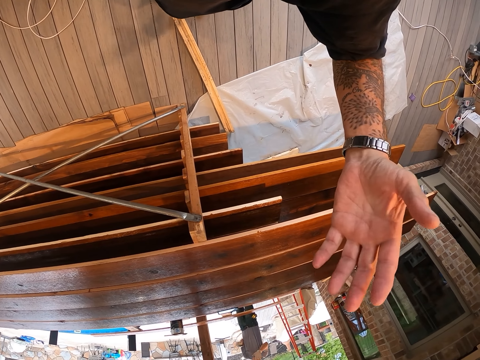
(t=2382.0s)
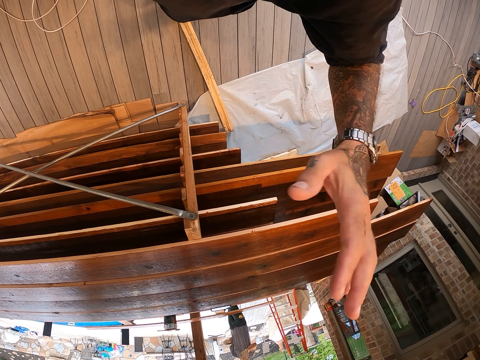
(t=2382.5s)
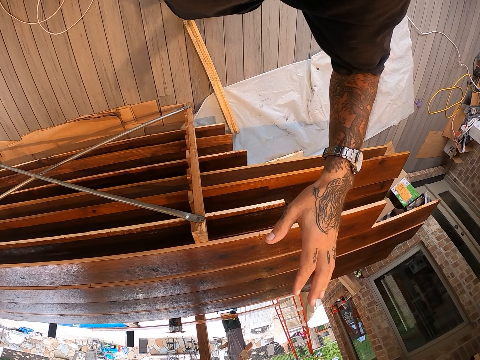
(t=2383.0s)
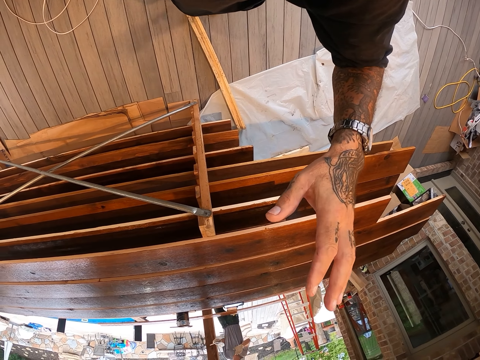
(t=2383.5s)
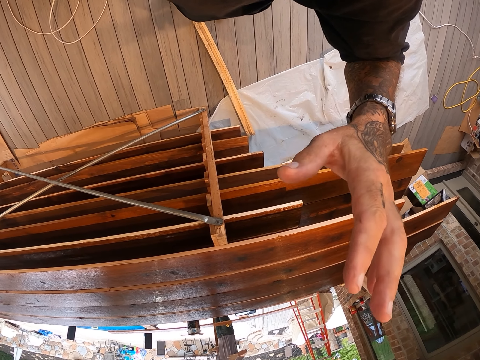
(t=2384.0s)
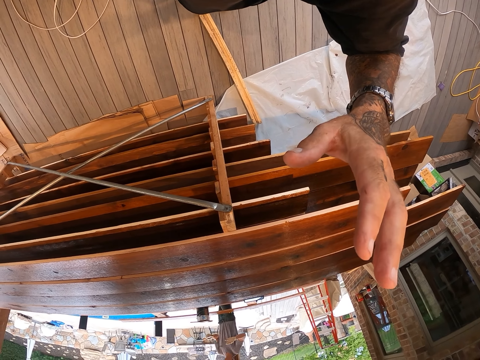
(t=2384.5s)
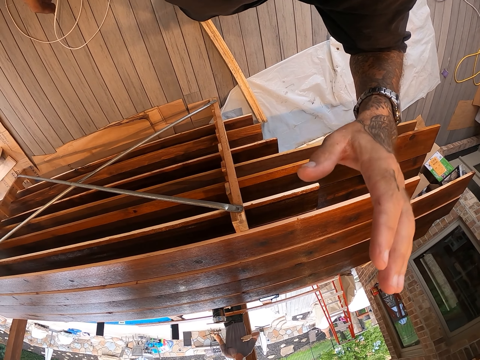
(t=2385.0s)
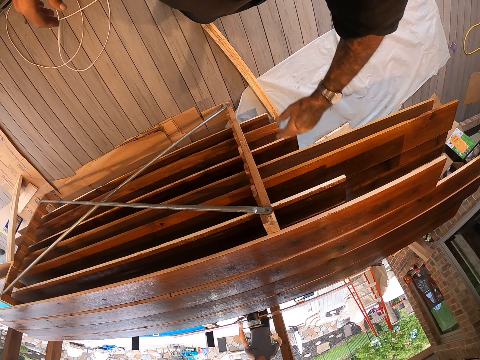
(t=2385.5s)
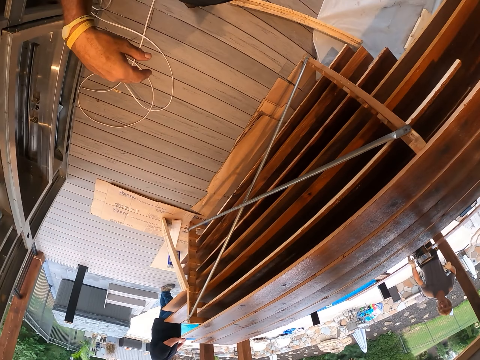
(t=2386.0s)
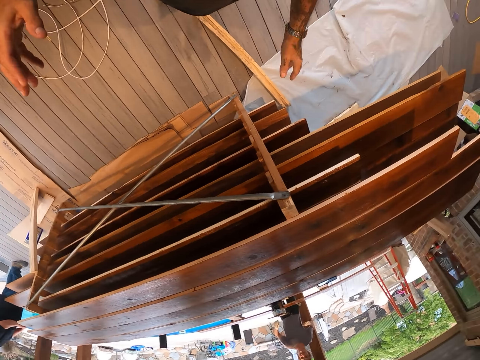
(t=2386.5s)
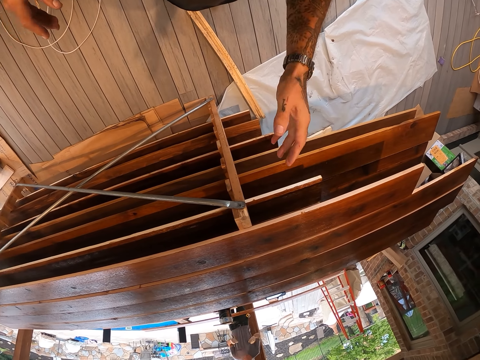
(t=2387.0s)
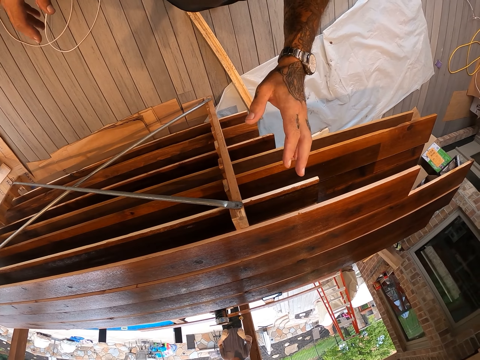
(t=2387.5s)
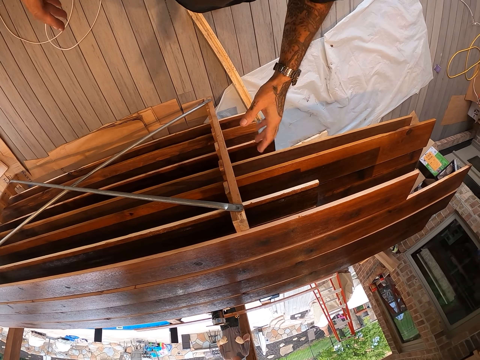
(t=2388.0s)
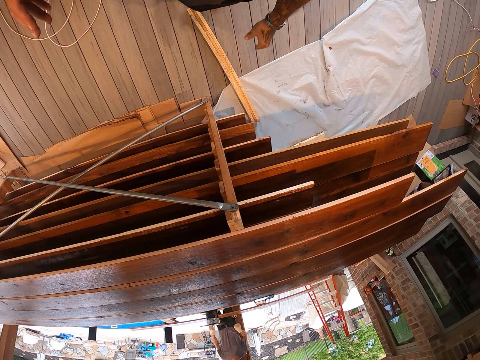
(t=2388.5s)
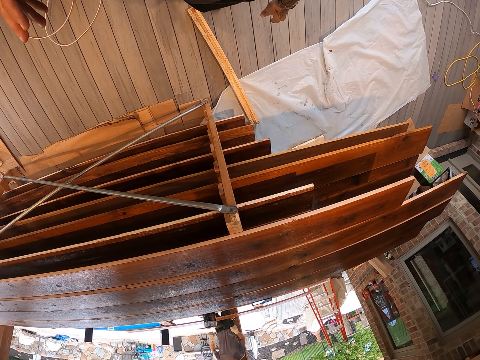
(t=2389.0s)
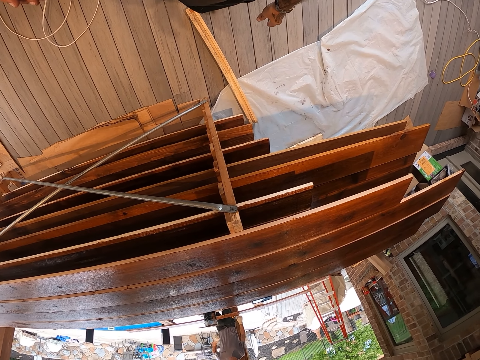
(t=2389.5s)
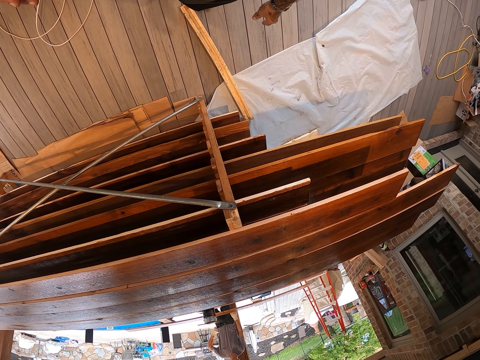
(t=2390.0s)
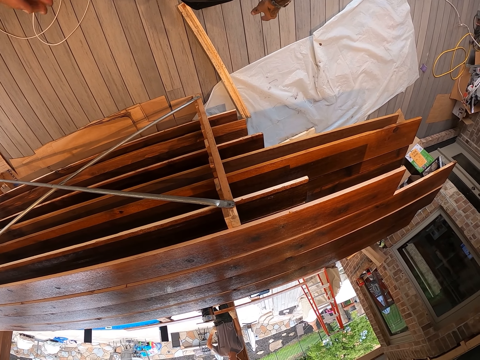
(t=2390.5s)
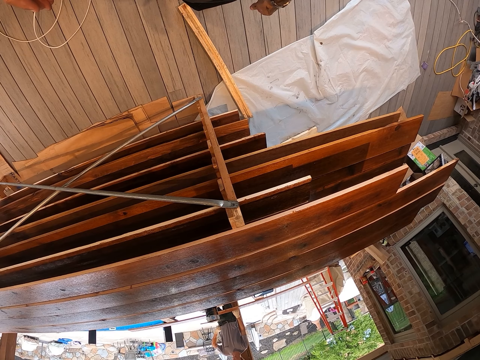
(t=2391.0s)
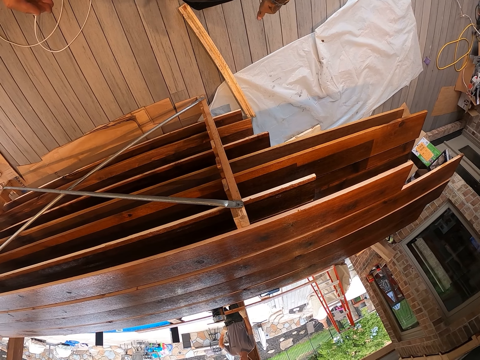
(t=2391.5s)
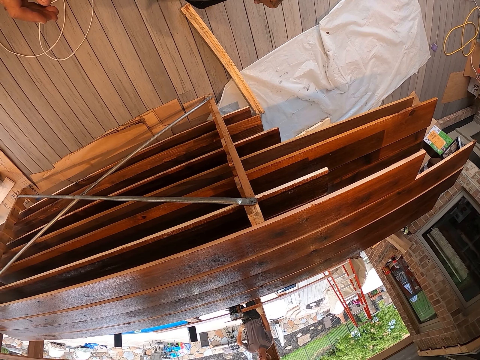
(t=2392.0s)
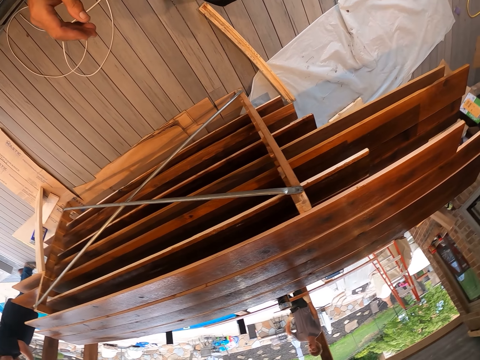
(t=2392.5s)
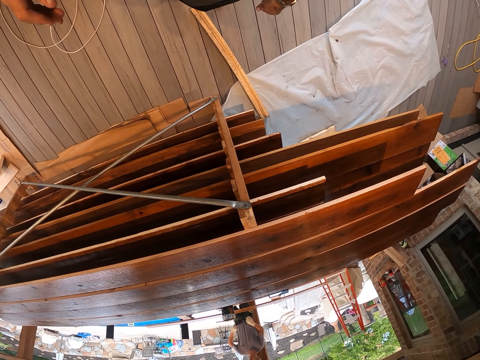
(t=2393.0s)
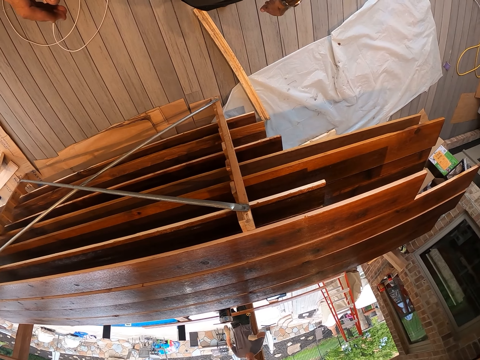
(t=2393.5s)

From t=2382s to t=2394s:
A person walks around the house. The camera wearer moves his hands. He stares at the person.

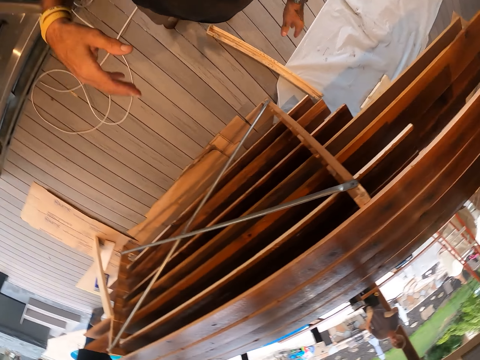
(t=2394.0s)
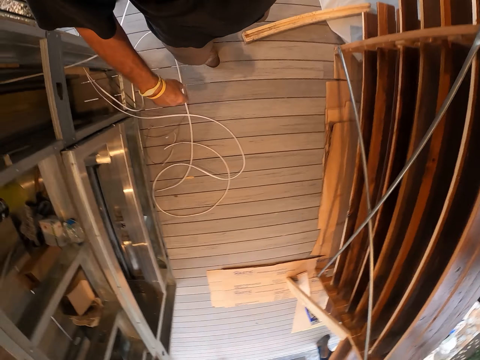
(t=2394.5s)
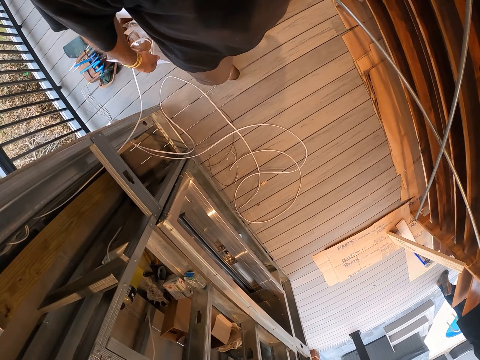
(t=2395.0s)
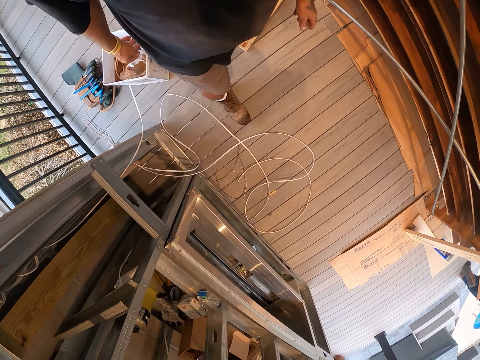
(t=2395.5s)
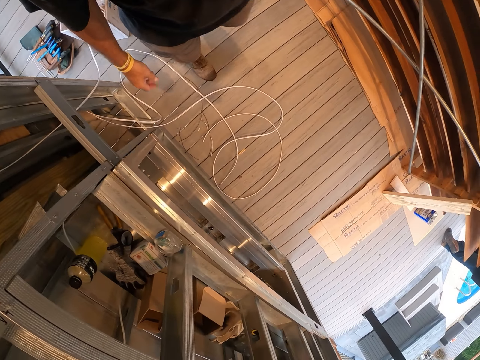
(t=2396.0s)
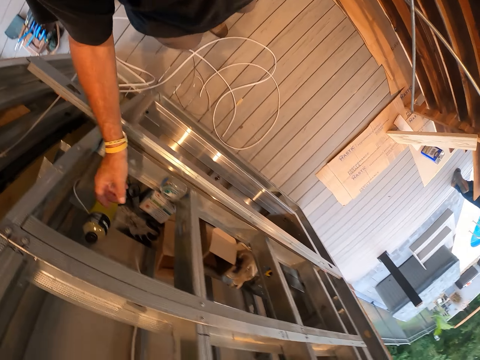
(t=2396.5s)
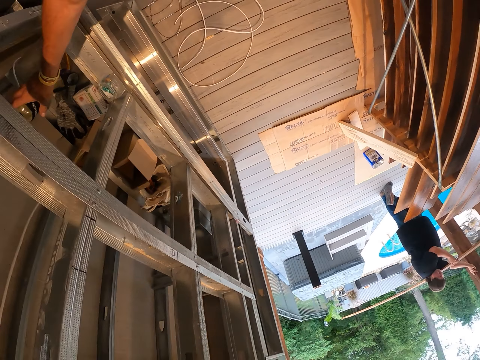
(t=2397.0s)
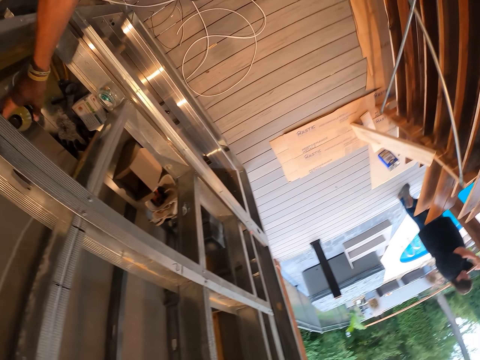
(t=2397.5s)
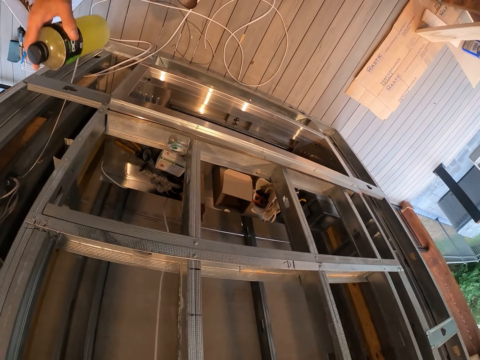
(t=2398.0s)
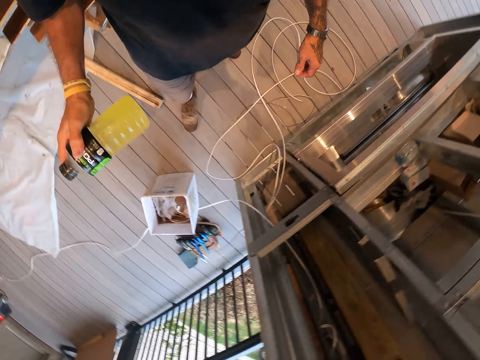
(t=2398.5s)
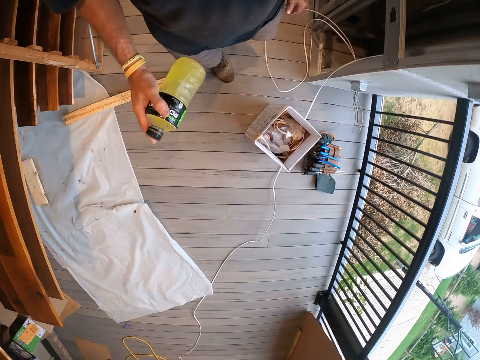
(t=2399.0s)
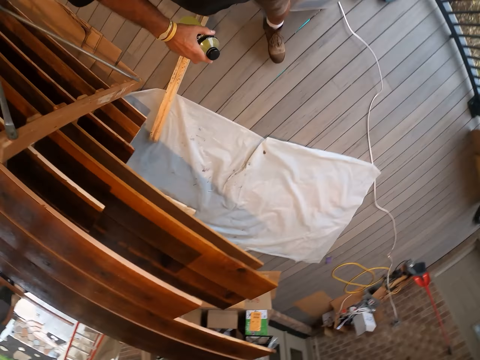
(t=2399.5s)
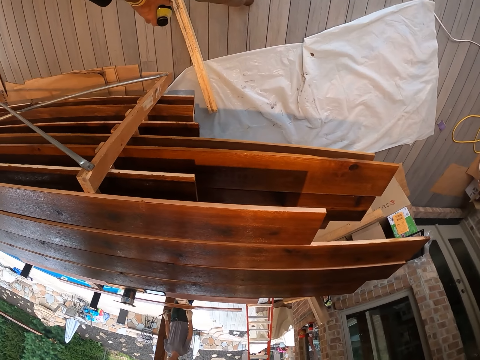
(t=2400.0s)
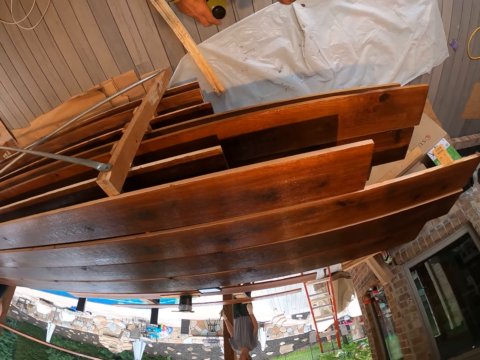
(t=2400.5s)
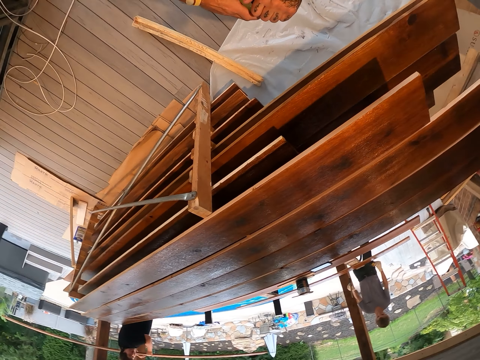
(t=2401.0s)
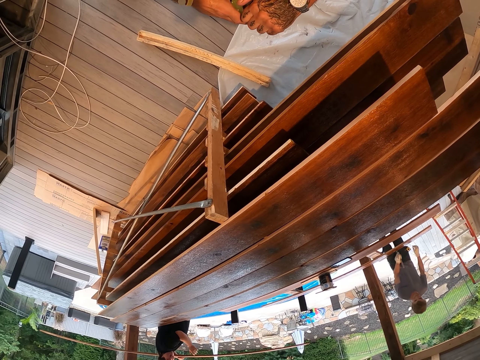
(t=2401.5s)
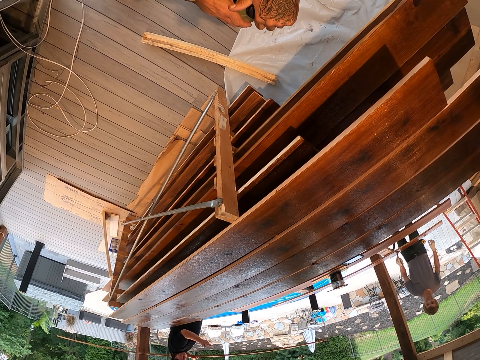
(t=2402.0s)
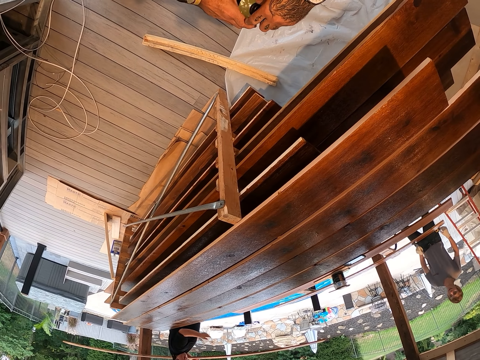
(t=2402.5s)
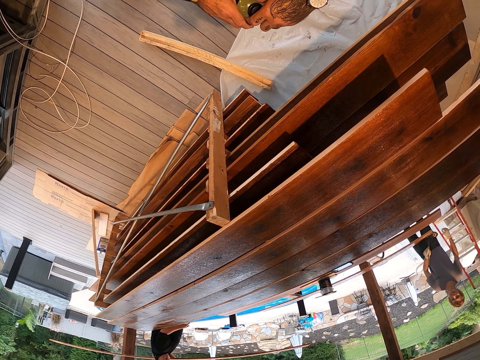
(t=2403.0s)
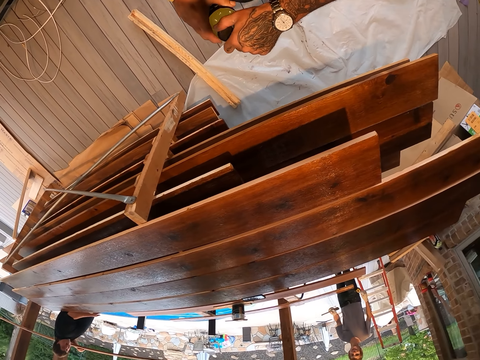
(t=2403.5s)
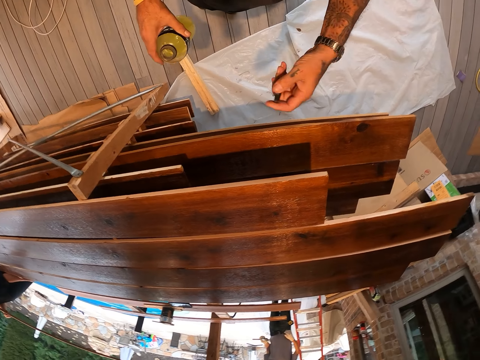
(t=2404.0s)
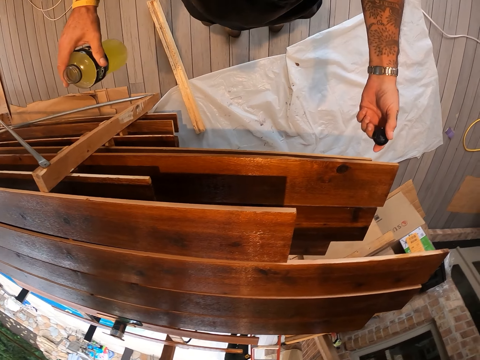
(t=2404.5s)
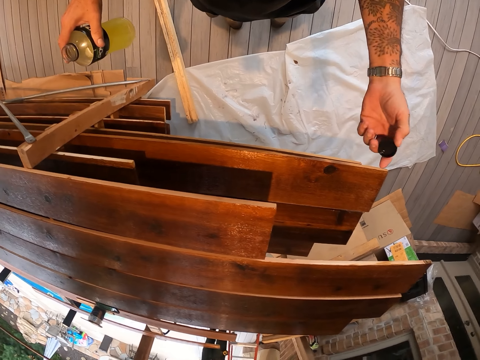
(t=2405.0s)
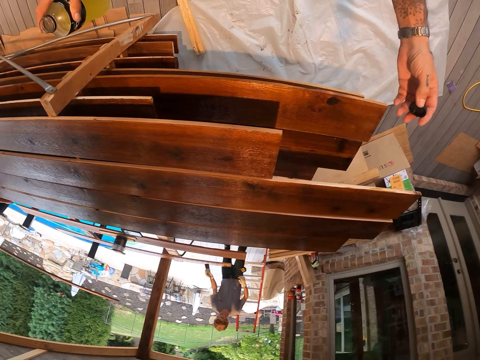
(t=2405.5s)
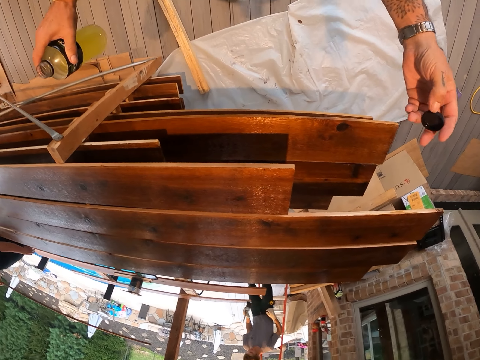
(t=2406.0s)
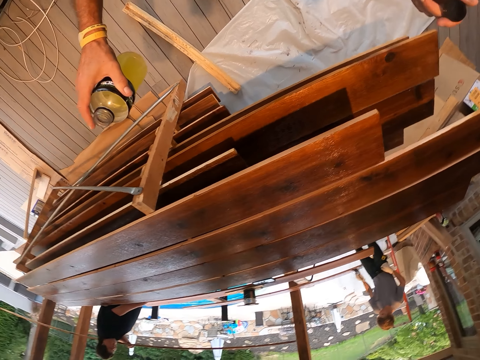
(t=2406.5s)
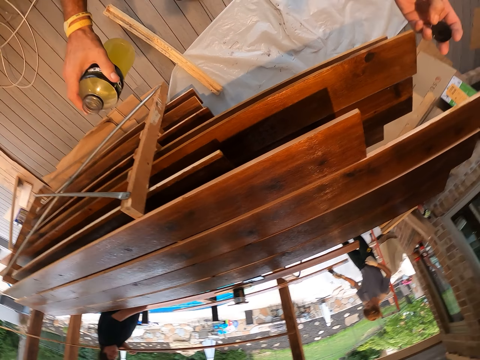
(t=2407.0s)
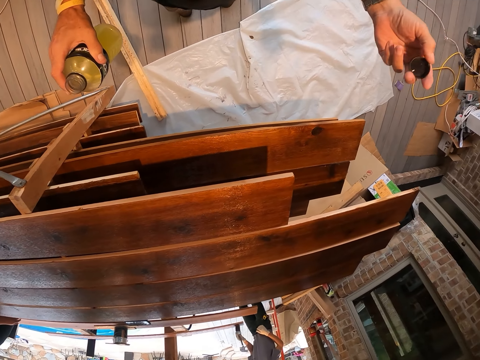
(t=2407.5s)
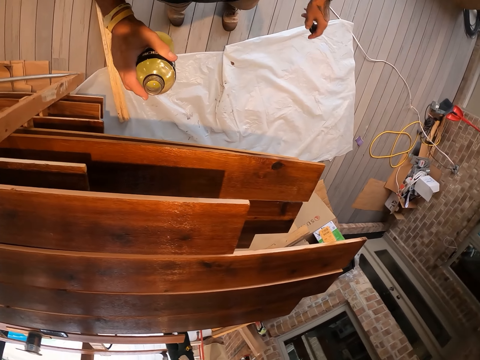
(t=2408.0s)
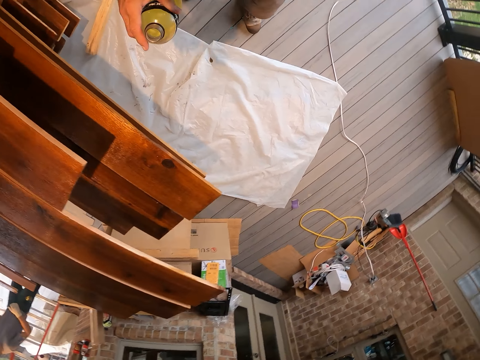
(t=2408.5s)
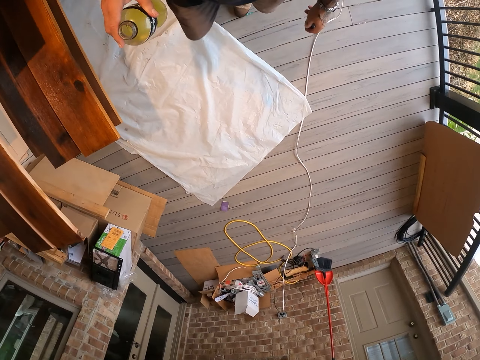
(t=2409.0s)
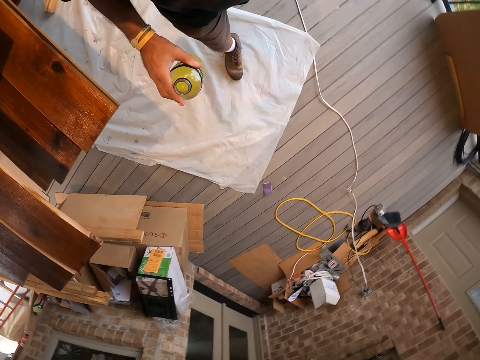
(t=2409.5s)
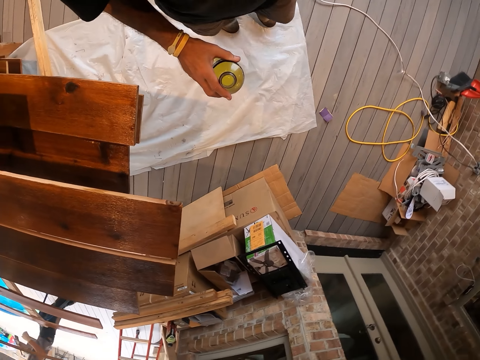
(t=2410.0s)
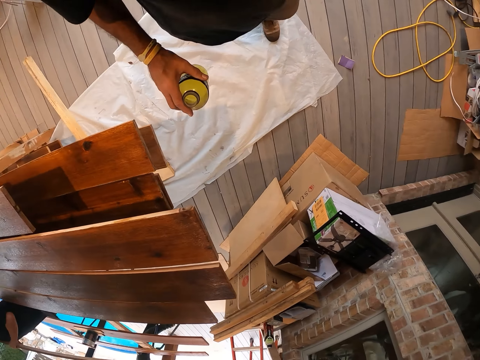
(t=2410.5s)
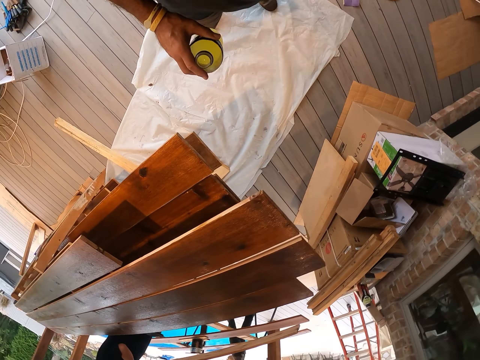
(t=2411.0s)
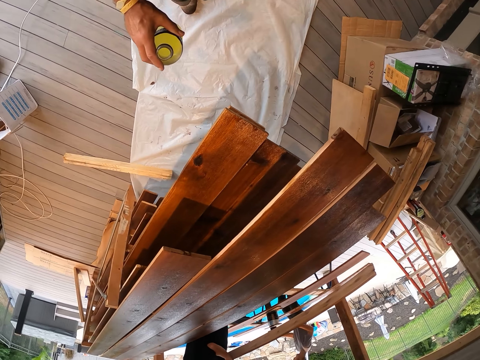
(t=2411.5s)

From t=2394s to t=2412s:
The camera wearer walks around the workshop. He picks up the bottle from the shelf. He shakes the bottle in his hand. He walks around the workshop. He opens the bottle top with both hands. He moves his hands in the room. He walks around the workshop.
